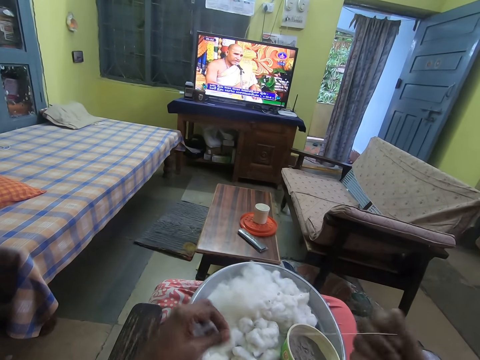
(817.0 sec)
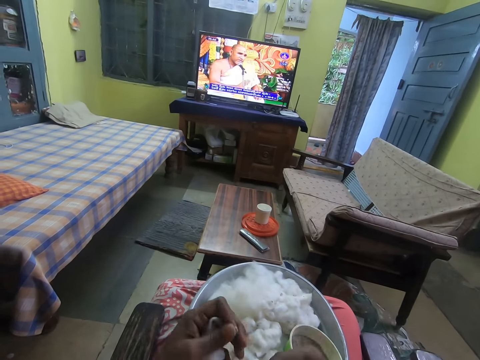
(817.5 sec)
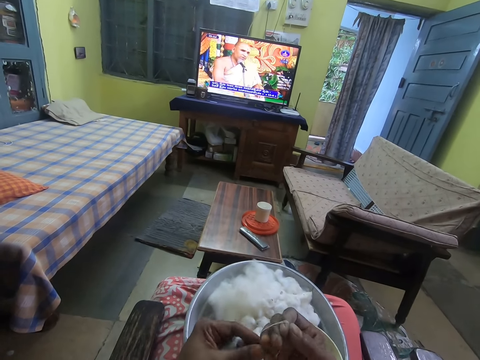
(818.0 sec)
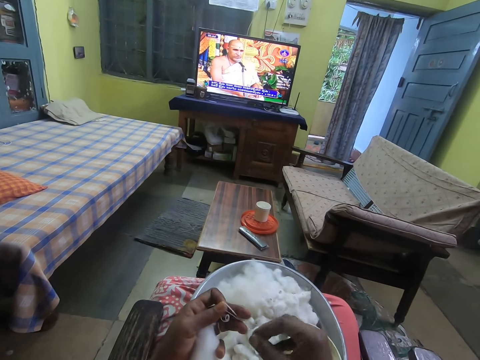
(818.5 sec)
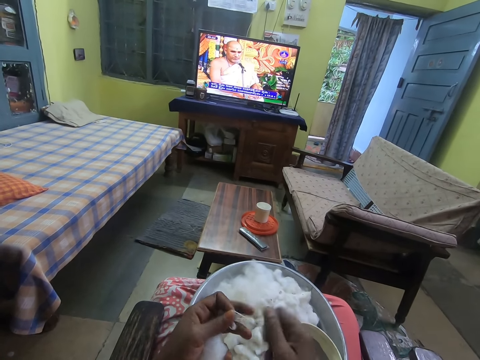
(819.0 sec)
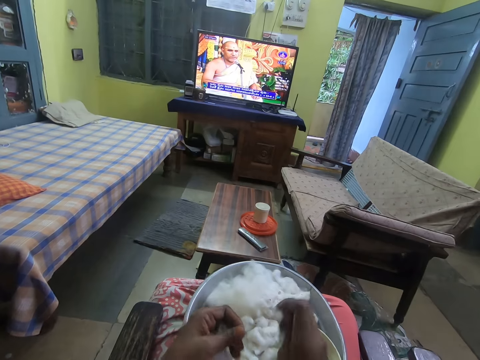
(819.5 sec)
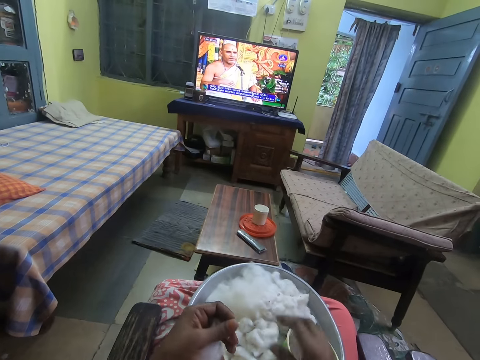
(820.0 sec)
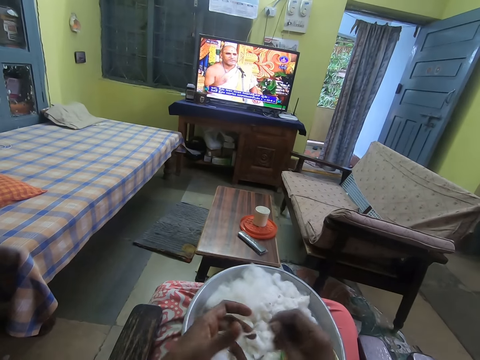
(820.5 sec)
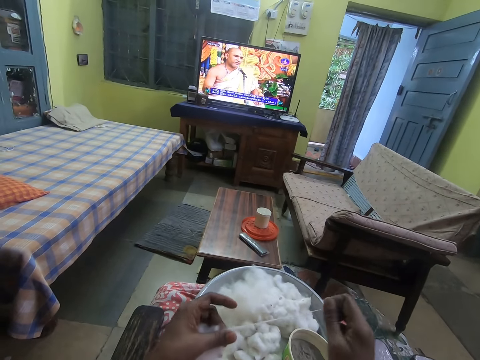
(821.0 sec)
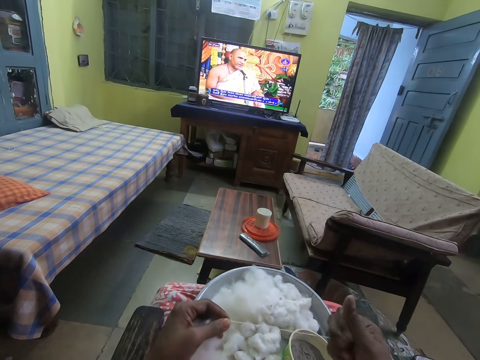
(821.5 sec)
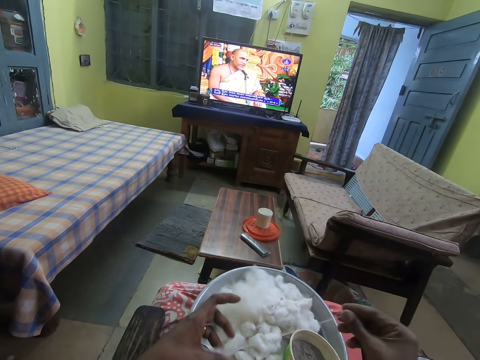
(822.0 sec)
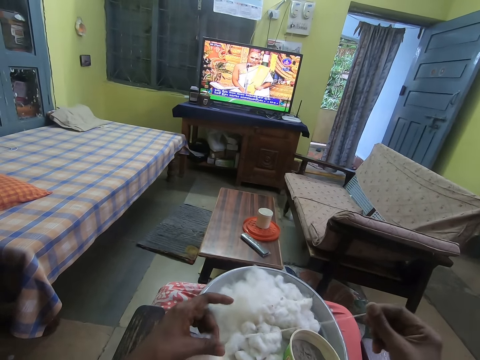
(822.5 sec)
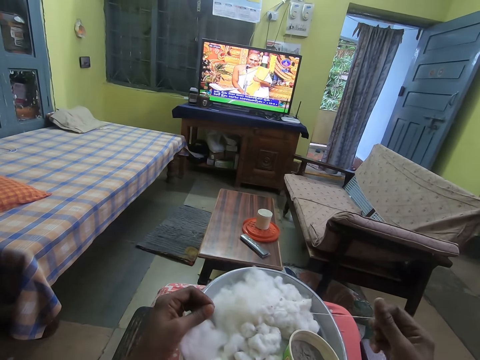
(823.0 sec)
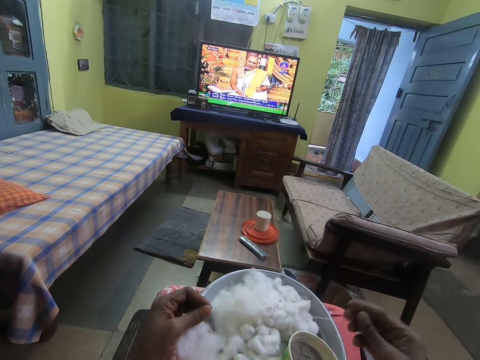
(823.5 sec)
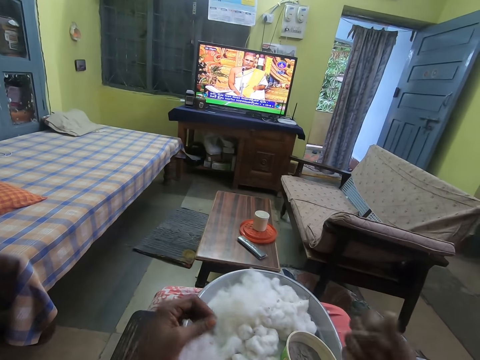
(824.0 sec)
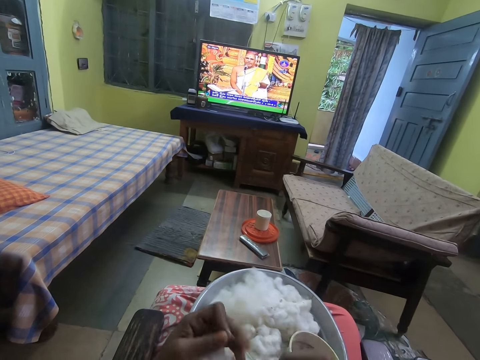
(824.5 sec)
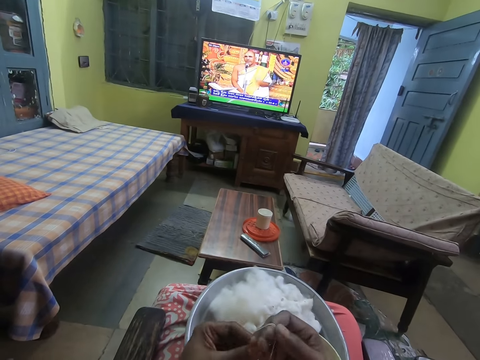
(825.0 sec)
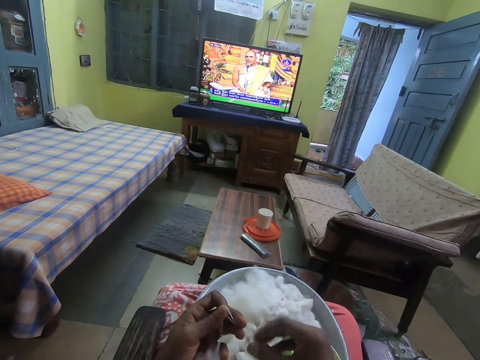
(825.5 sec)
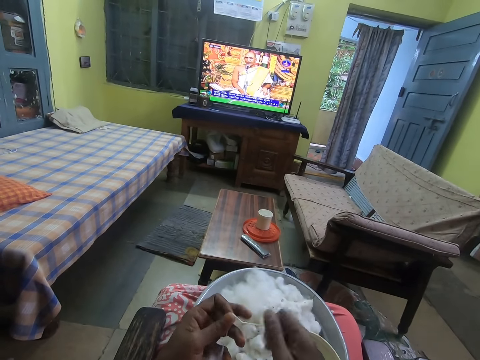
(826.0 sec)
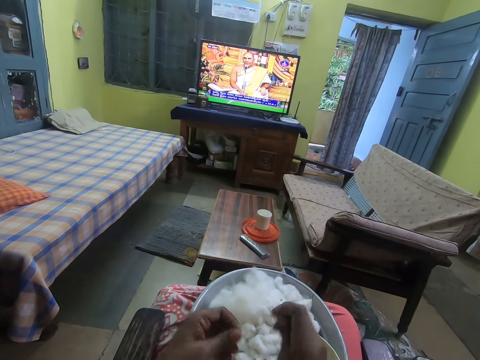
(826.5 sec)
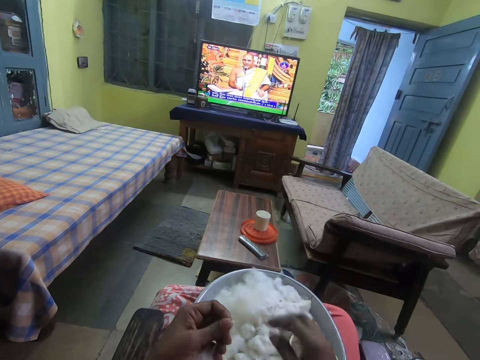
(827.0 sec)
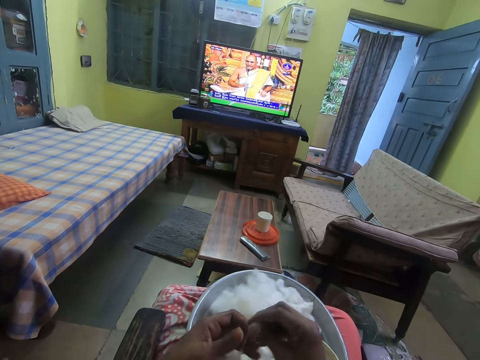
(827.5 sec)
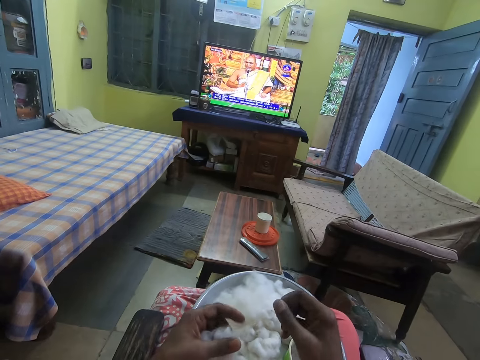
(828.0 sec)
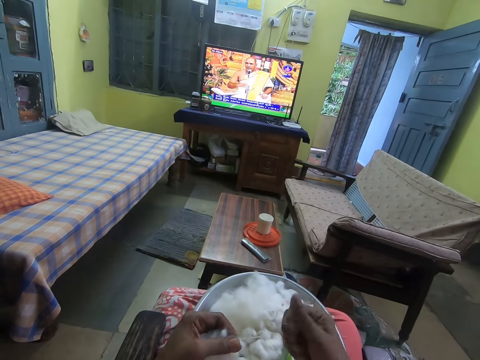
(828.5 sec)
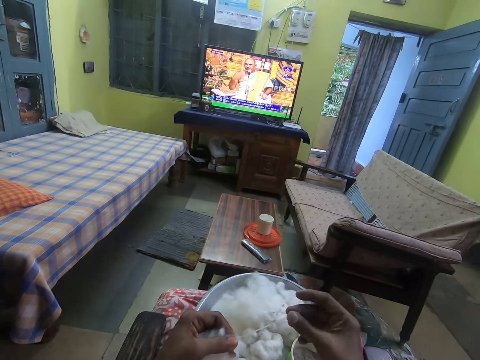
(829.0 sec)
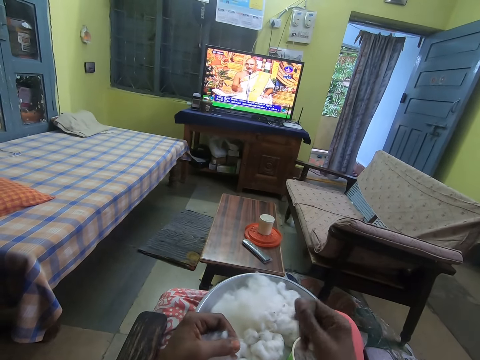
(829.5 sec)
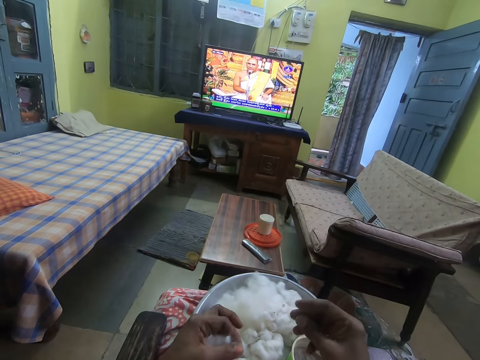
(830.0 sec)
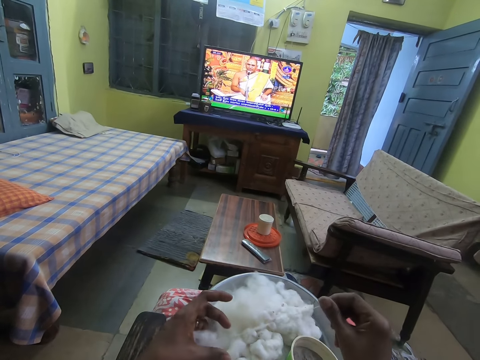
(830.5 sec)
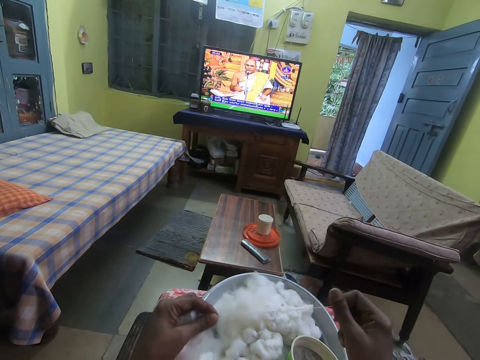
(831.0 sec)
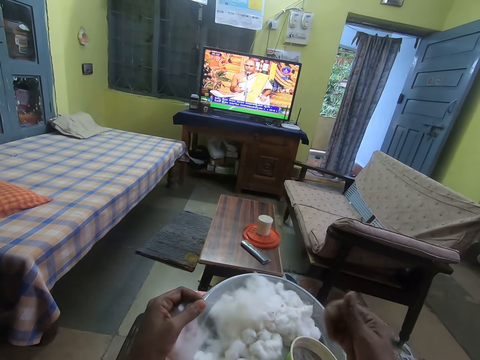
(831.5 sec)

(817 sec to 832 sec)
The camera wearer drops wool on the tray, holds the wool and makes the wool. She drops the rolled cotton on the tray on her lap with her right hand. She cuts the wool. She rolls the cotton with both hands. She straightens the wool.

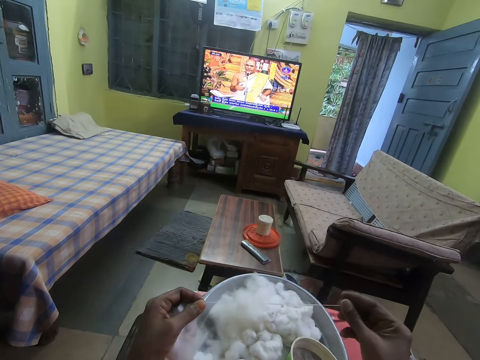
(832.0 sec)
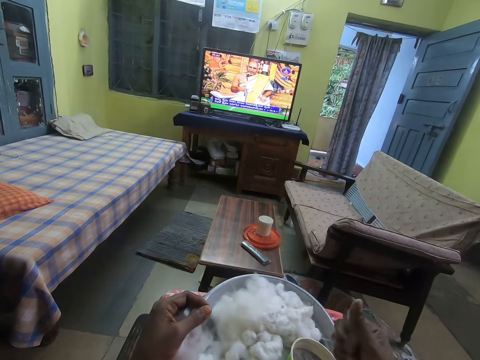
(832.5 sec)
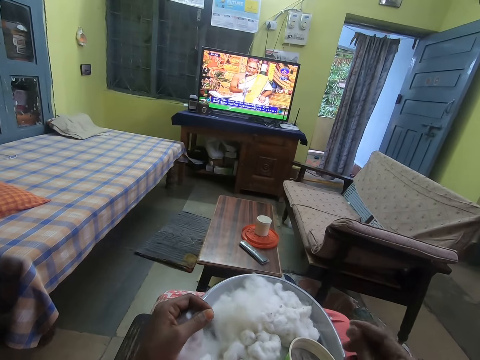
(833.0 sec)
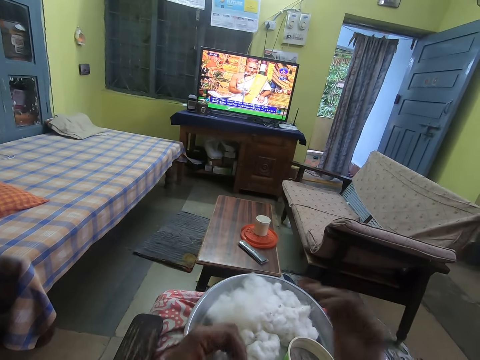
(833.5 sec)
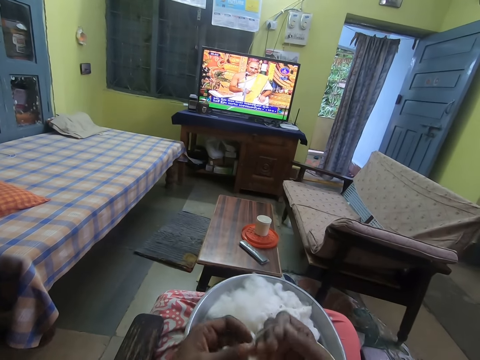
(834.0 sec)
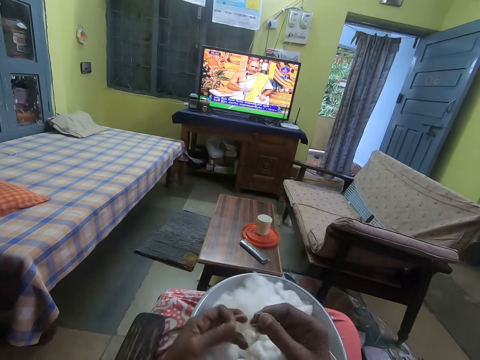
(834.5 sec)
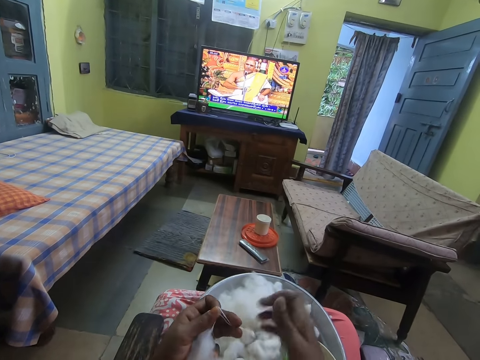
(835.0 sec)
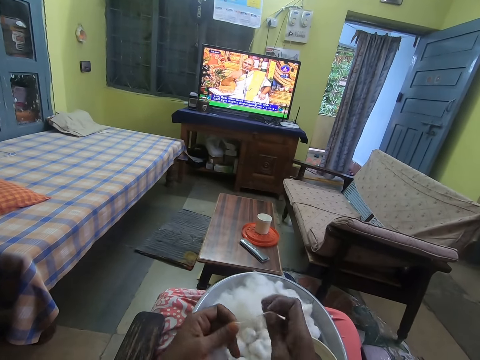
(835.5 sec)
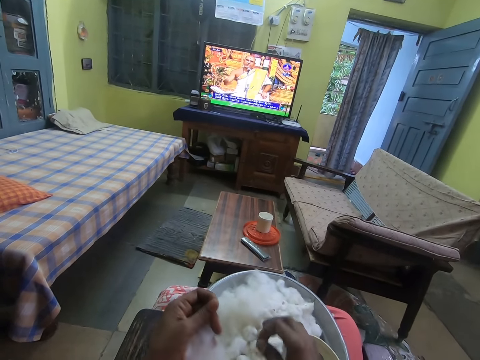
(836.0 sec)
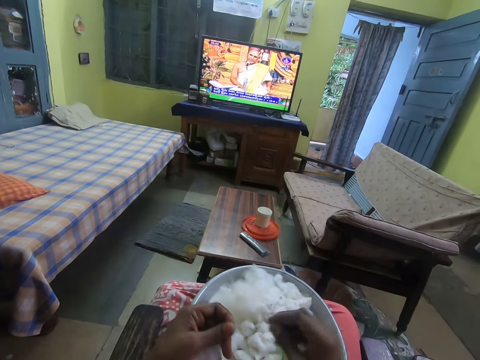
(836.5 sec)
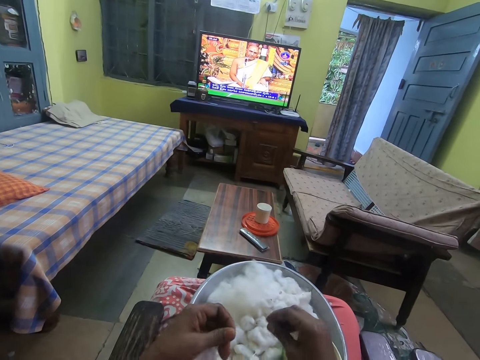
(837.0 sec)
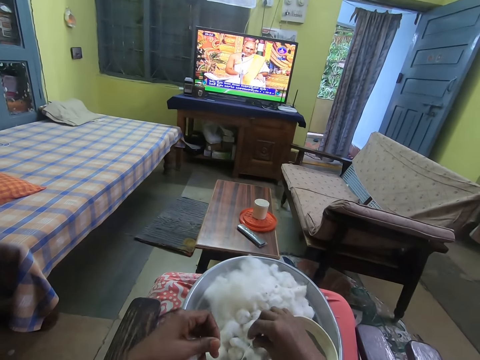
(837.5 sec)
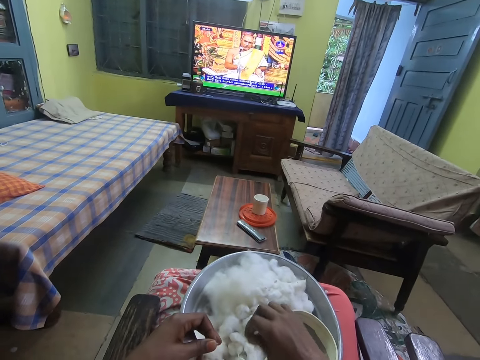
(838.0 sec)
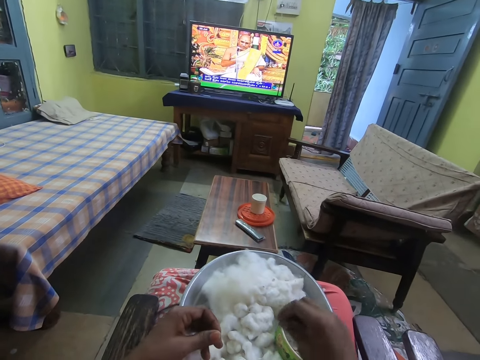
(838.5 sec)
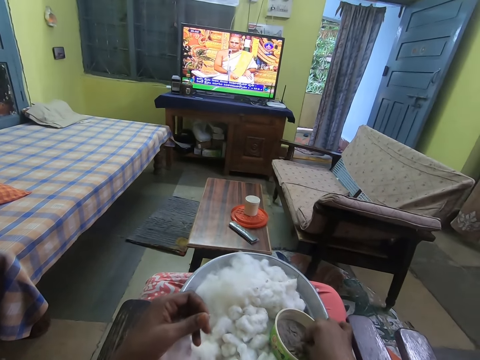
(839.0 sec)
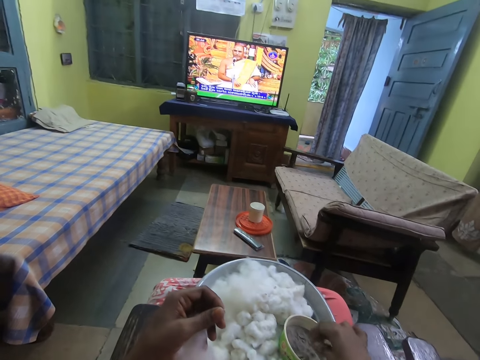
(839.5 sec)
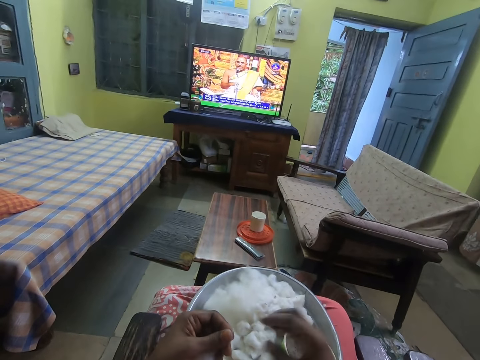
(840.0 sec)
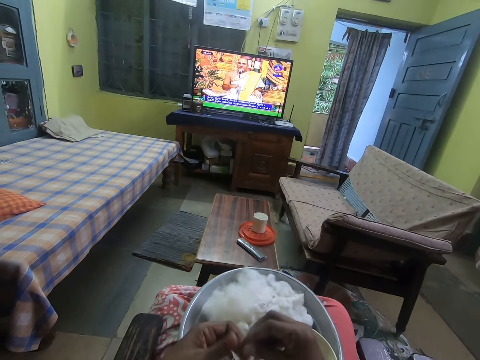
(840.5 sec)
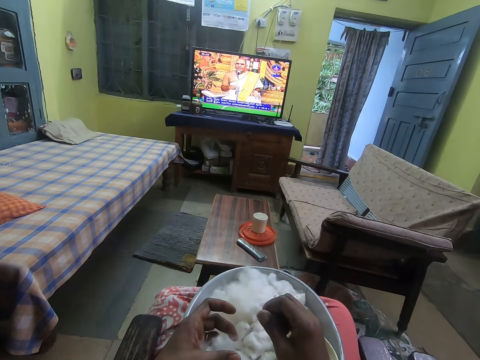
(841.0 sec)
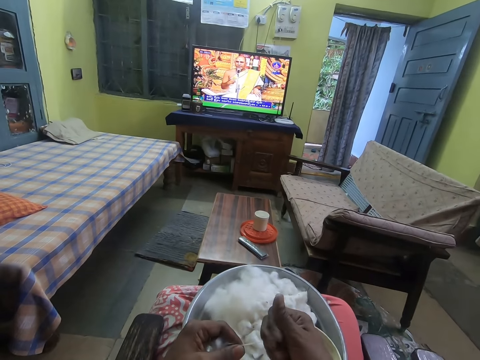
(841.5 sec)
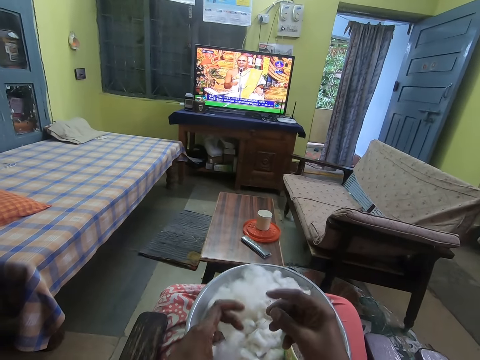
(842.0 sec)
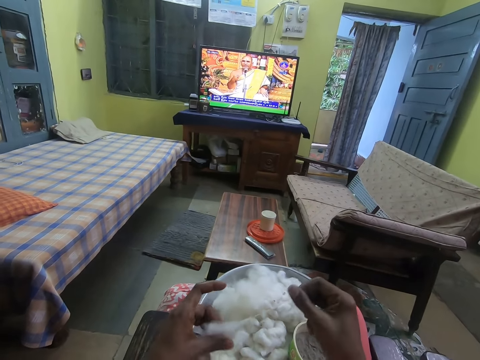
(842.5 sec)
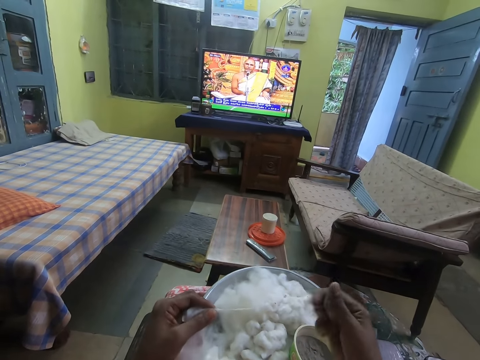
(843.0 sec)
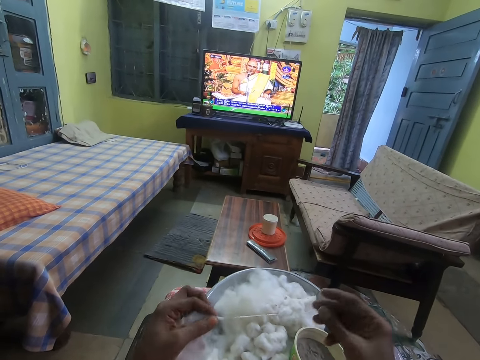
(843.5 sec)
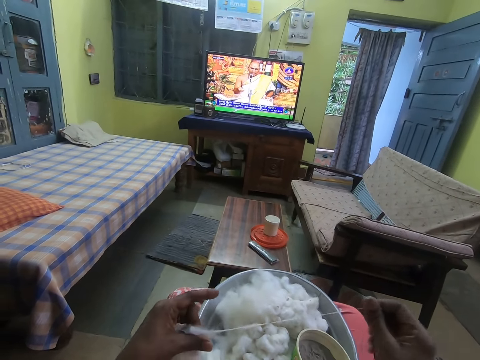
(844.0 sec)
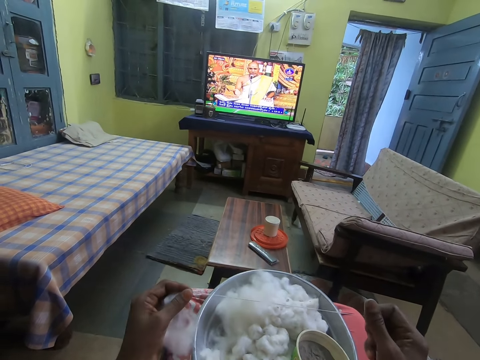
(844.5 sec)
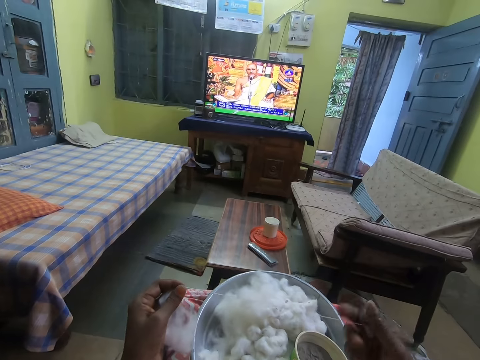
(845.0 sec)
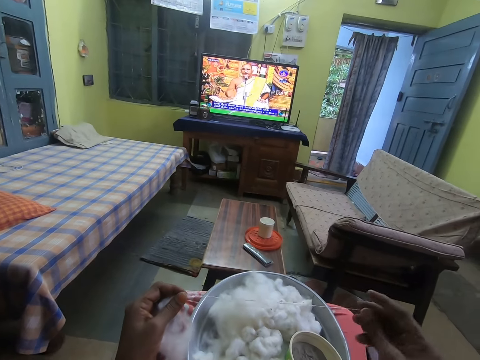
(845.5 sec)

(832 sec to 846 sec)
The camera wearer drops the rolled cotton on the tray on her lap with her right hand. She cuts wool. She picks up a rolled cotton on the tray with her right hand. She touches ashes in a bowl on the tray with her right hand. She dips her fingers in the bowl. She rolls the cotton with both hands. She straightens the wool.
